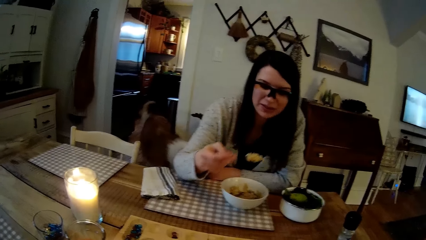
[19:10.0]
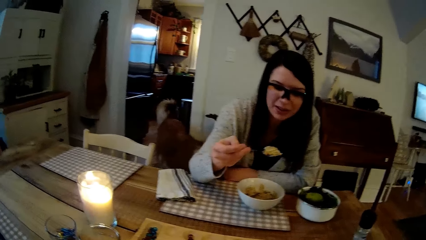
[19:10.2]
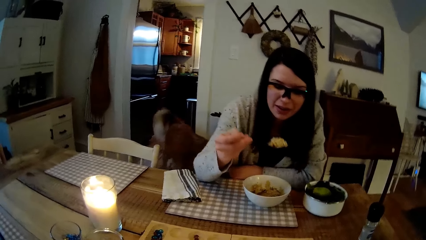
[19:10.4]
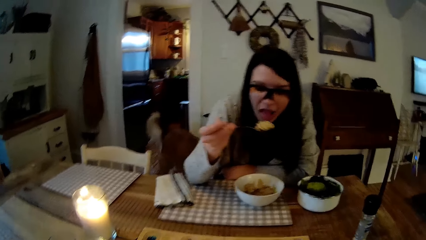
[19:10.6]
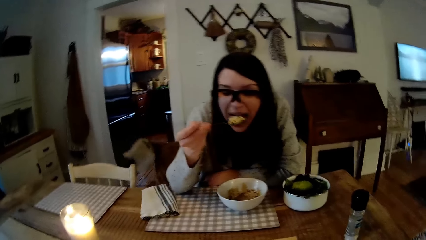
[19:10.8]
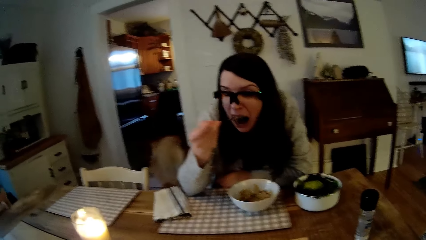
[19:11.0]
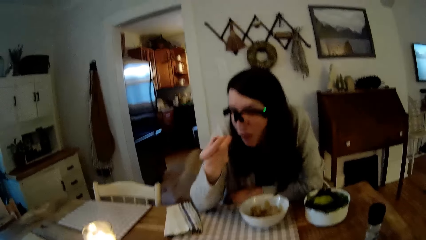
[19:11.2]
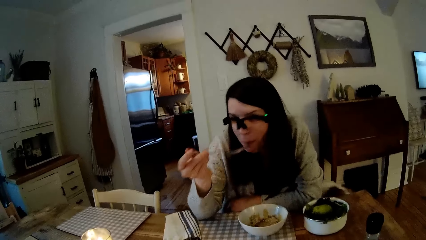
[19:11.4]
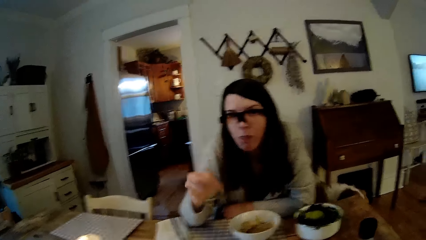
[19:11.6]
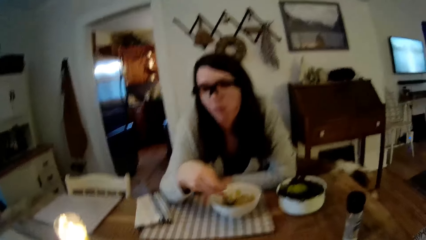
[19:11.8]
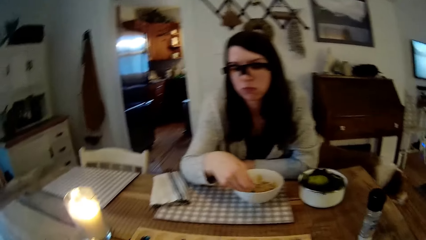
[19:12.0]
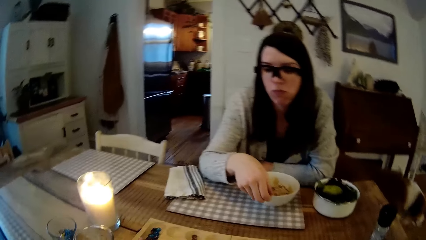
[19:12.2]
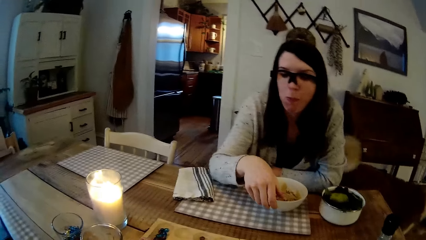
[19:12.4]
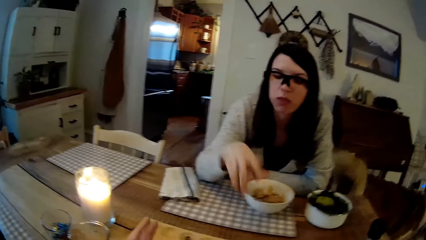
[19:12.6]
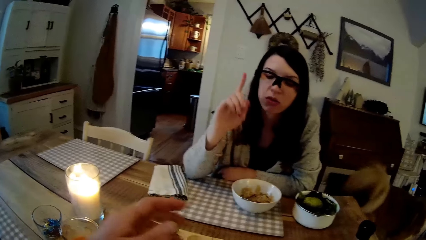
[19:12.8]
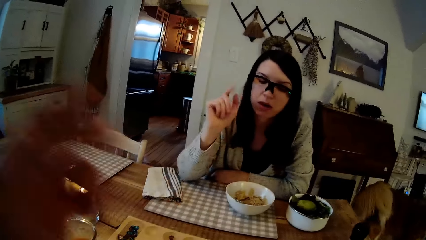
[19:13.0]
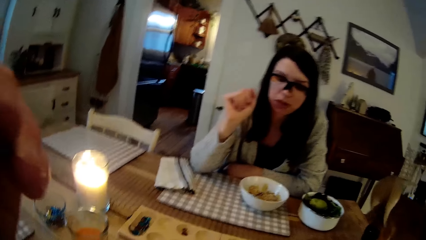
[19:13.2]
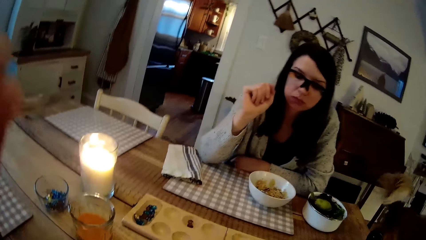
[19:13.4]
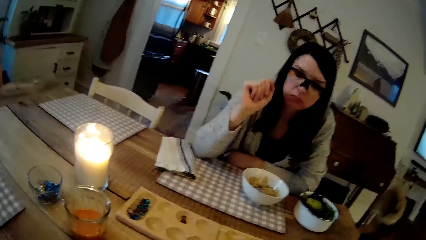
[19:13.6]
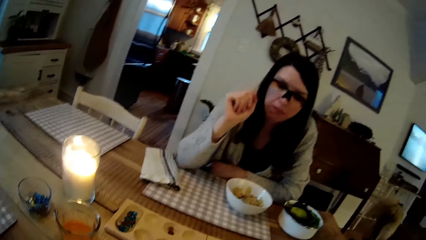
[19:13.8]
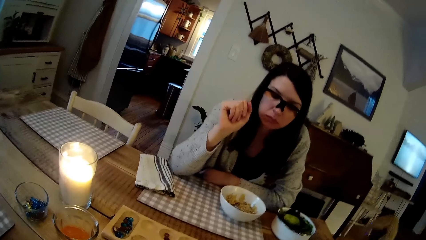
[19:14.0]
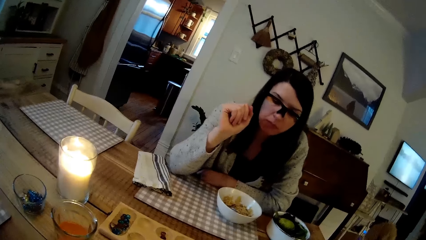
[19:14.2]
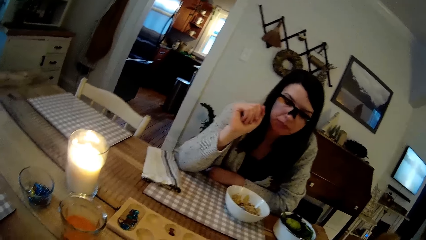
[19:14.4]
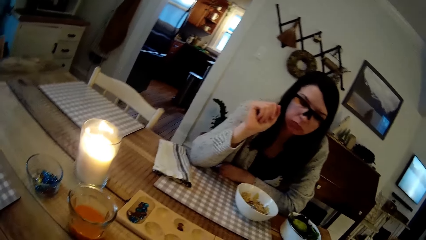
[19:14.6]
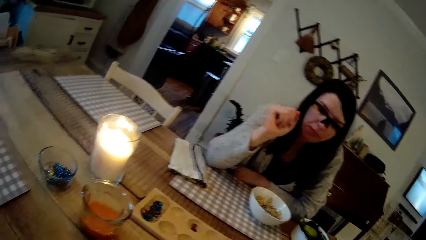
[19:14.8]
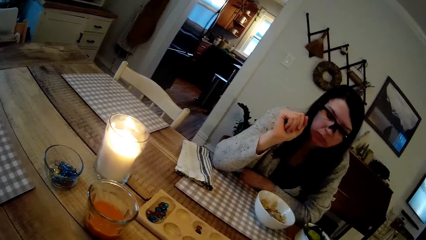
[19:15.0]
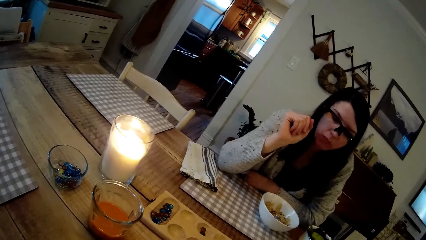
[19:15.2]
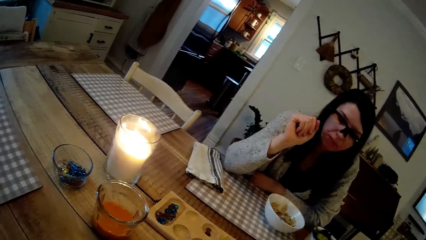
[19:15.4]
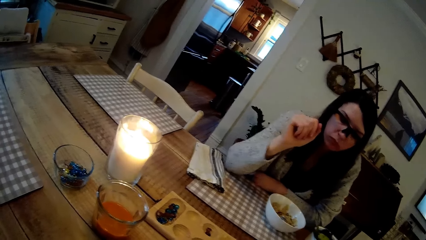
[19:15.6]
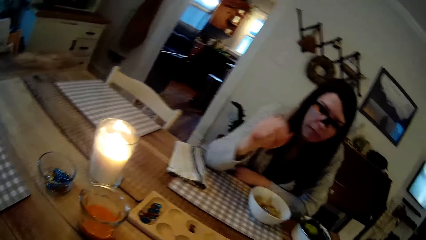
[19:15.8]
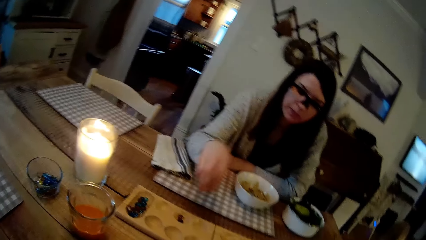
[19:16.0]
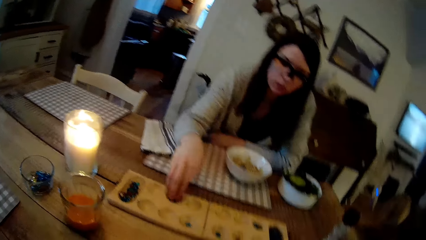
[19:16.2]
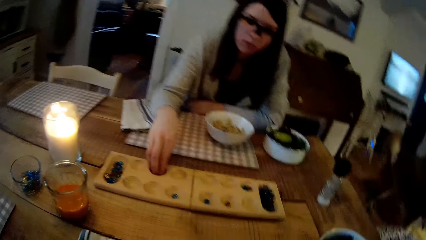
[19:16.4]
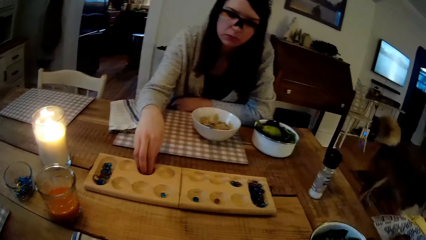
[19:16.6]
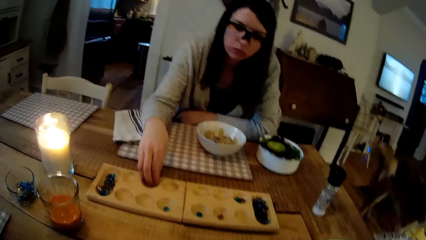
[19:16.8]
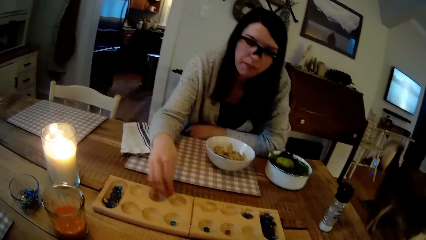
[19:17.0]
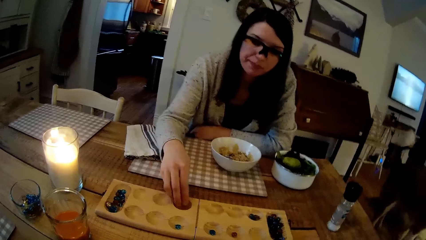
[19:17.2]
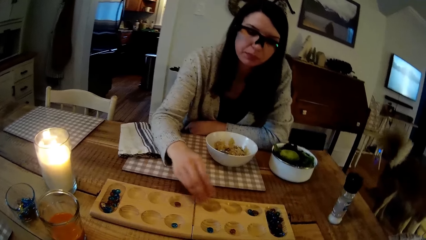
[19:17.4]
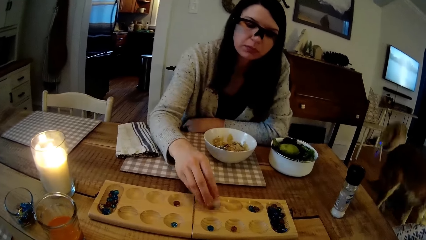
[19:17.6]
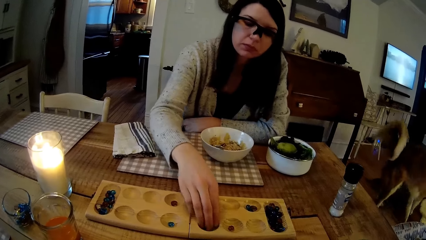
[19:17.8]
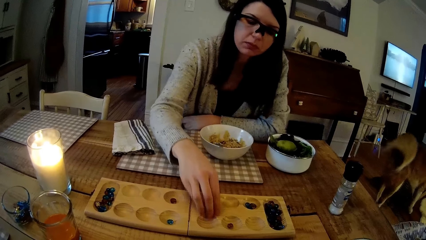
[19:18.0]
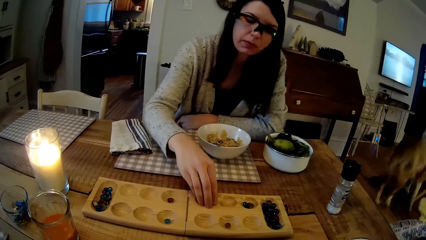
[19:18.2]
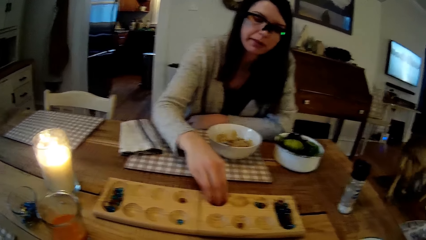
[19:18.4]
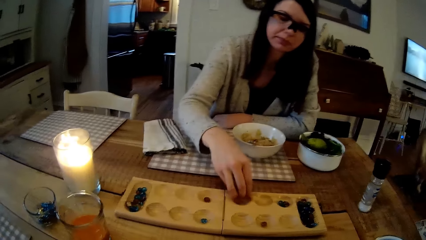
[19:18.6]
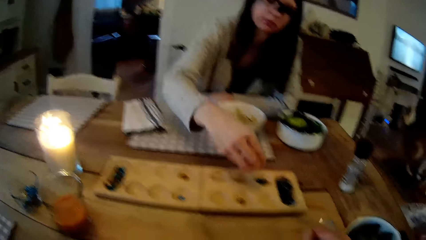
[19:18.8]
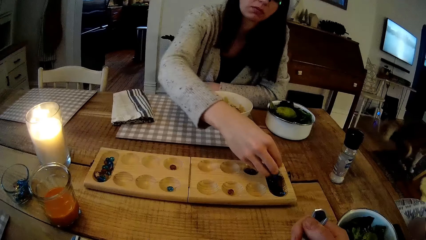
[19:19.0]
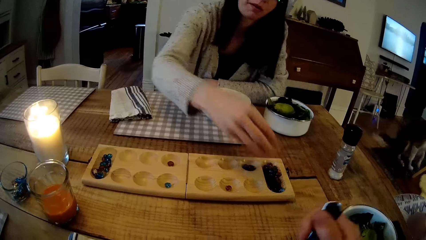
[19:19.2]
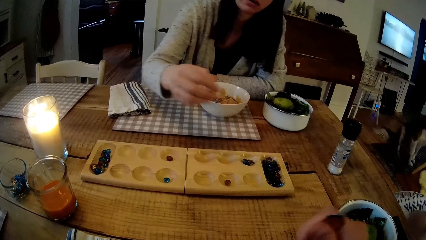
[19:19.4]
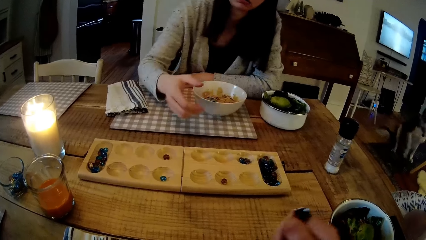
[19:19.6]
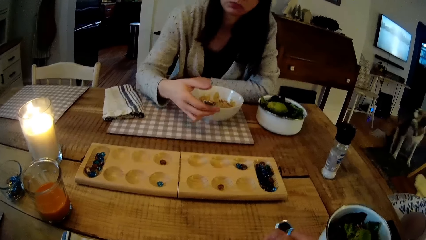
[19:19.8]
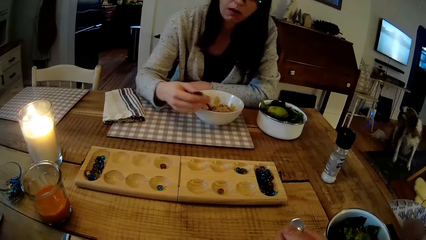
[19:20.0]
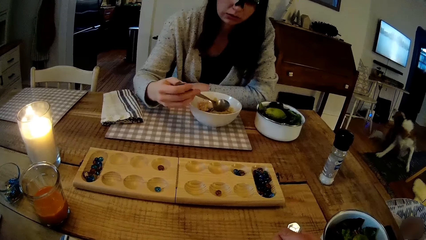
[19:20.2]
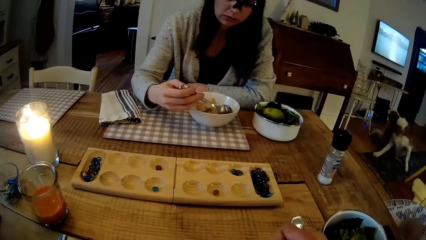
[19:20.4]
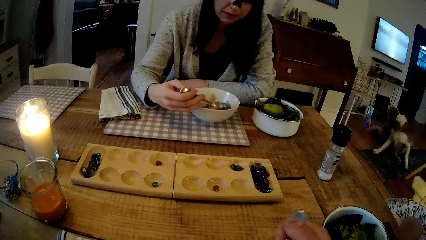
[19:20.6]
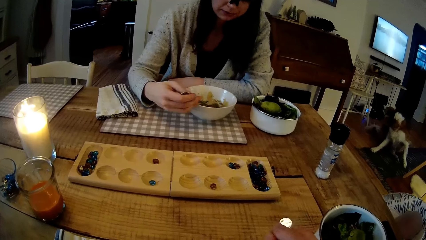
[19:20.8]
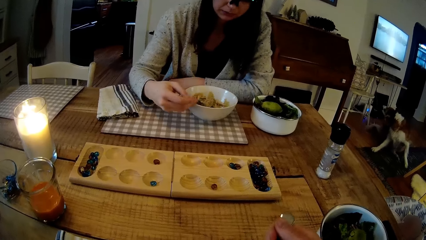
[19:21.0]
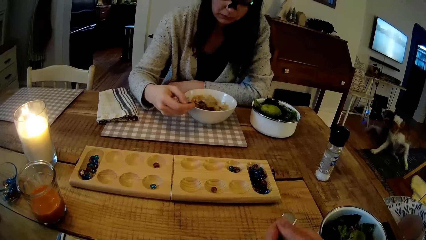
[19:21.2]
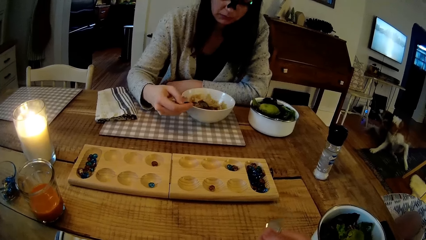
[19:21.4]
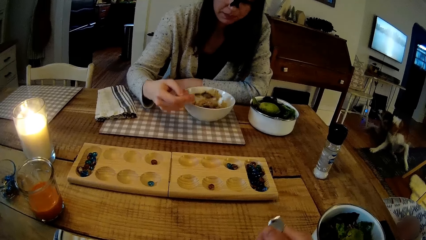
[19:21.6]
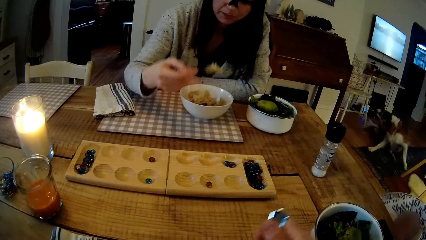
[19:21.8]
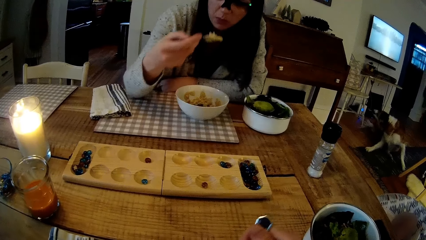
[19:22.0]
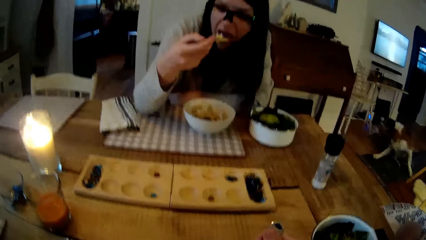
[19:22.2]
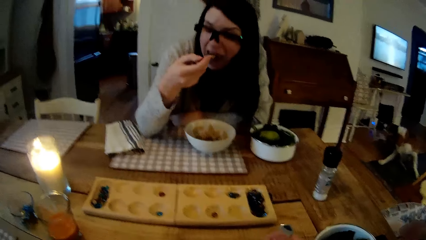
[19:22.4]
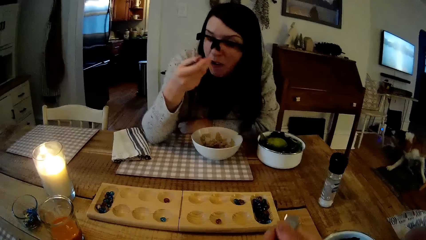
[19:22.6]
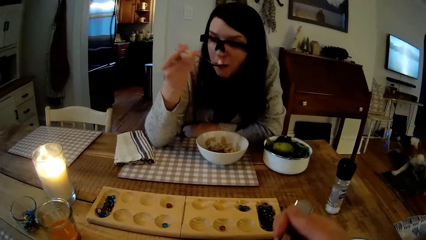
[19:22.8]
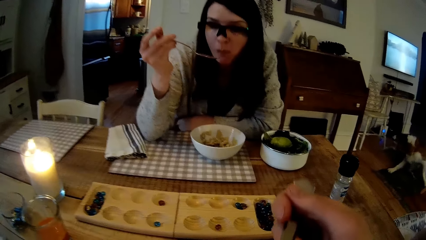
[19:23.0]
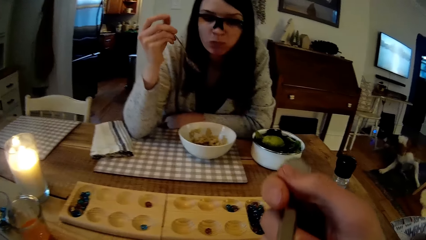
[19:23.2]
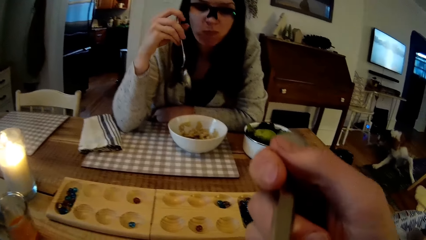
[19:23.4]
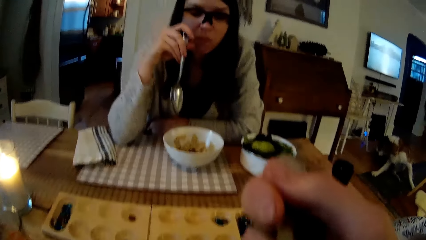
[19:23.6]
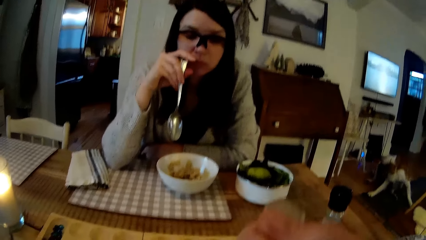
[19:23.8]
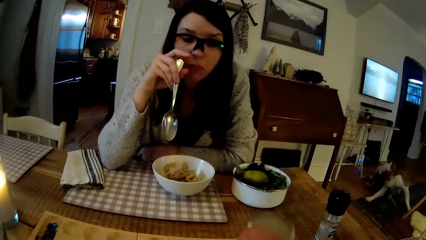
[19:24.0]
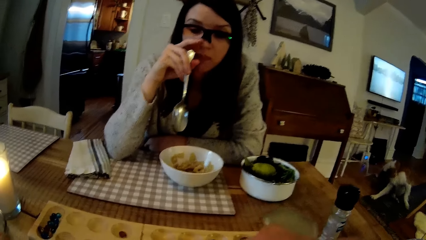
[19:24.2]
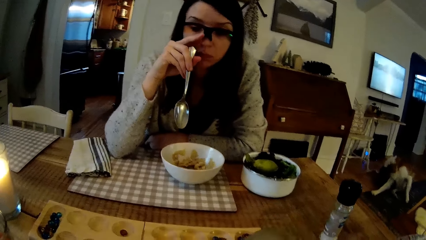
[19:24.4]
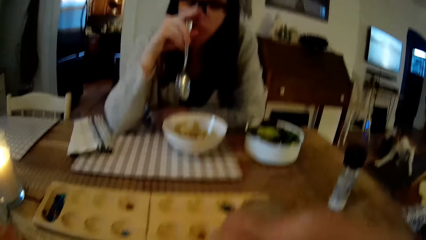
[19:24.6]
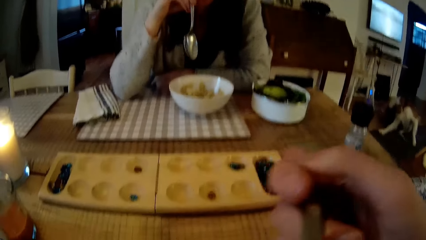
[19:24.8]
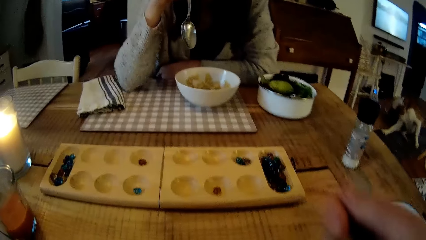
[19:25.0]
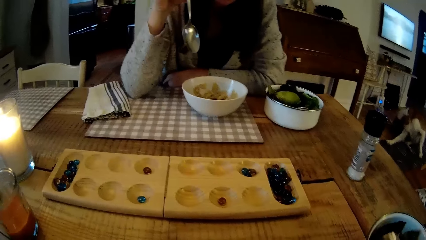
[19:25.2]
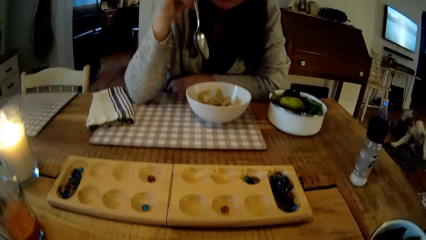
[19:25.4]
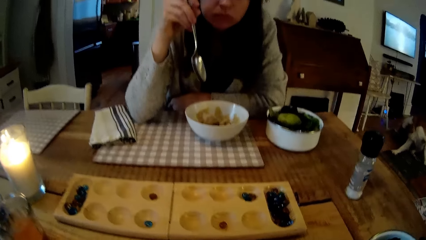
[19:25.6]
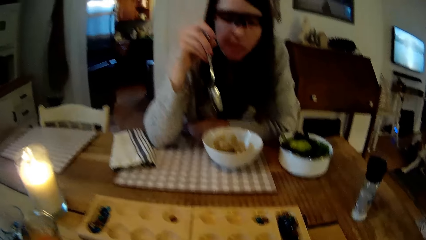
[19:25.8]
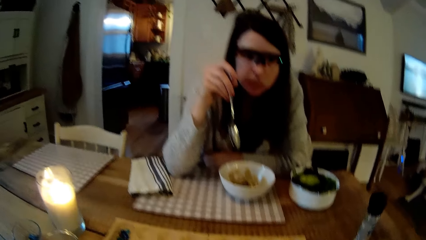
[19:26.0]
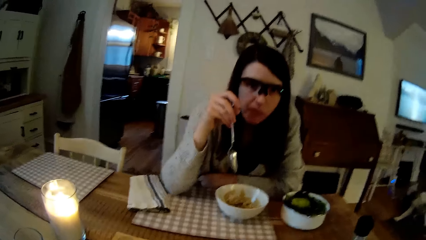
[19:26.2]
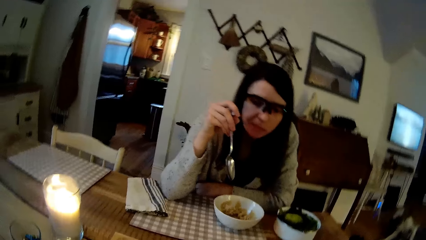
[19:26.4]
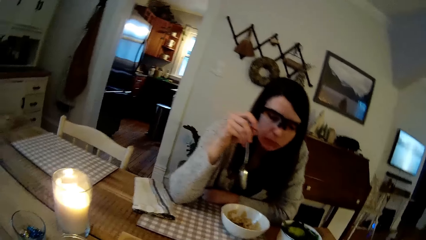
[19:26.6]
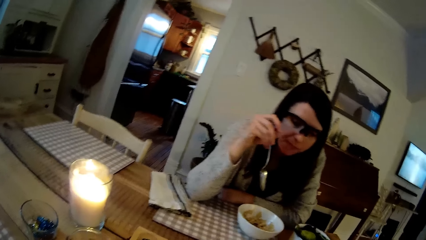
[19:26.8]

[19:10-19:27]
The woman eats cereal from a ceramic plate on the dining table with a spoon in her right hand and drops the spoon on the ceramic plate with her right hand. The camera wearer adjusts the camera. The woman plays mancala on the dining table with her right hand, eats food, plays mancala on the dining table with her right hand, and holds the spoon with her right hand. The camera wearer holds the spoon with his right hand. He eats food.
